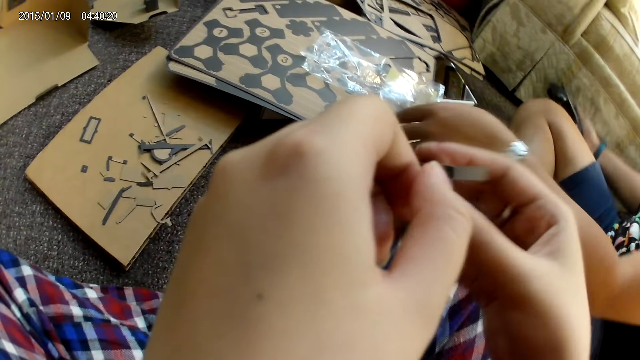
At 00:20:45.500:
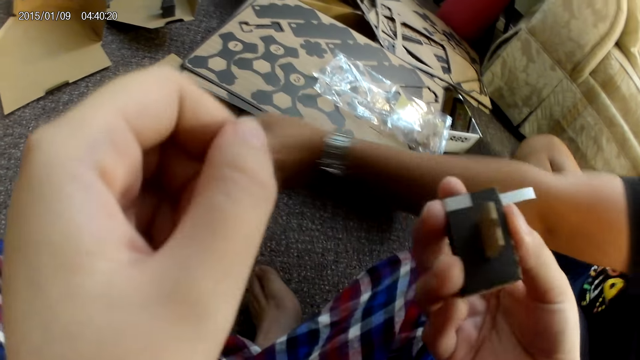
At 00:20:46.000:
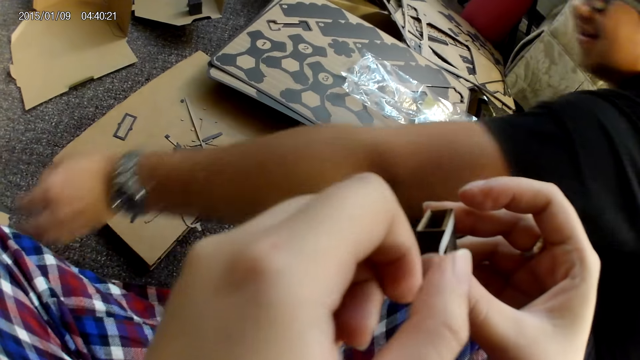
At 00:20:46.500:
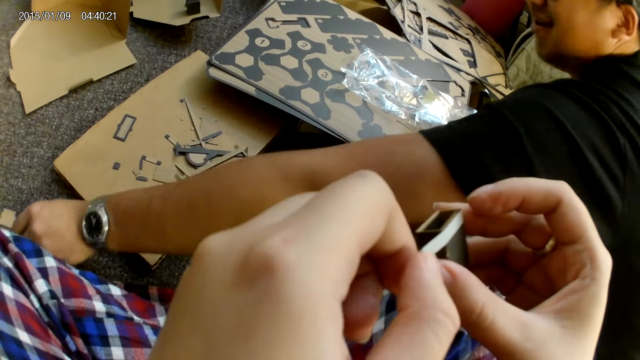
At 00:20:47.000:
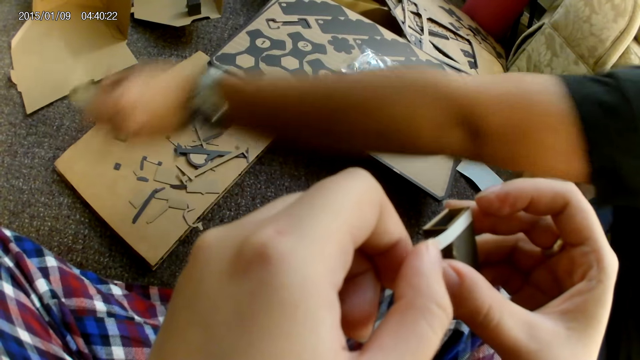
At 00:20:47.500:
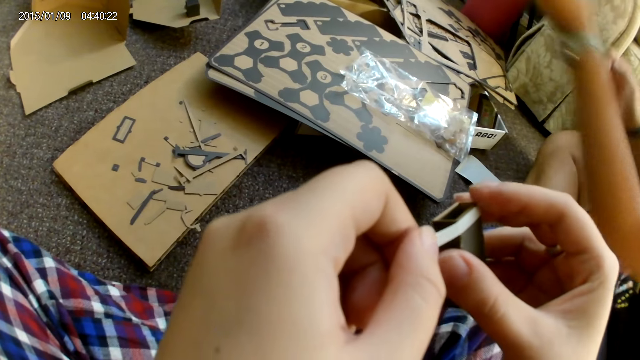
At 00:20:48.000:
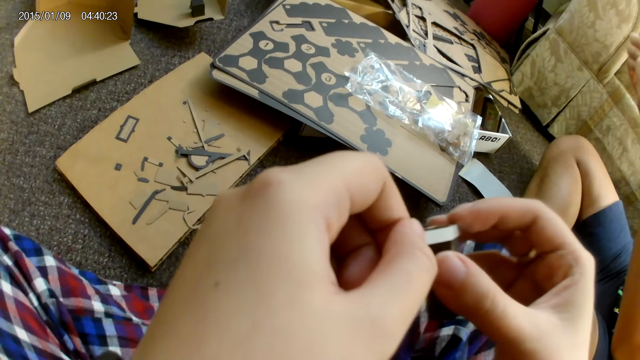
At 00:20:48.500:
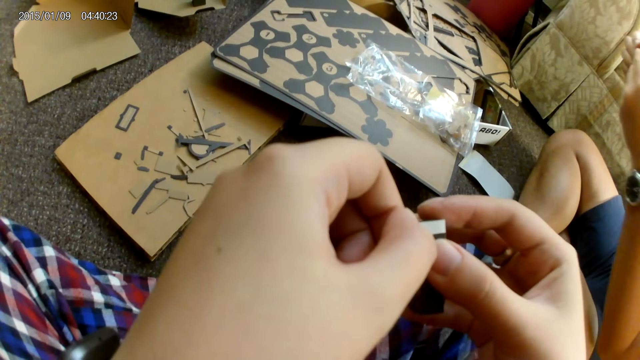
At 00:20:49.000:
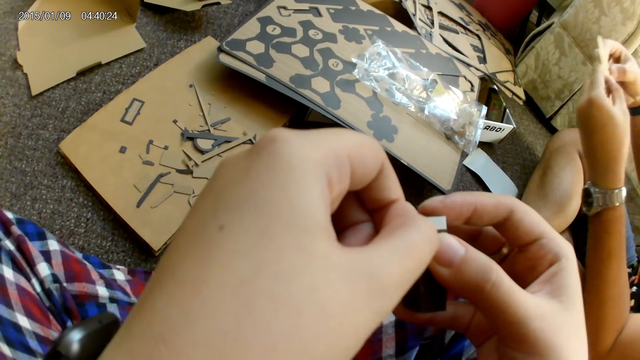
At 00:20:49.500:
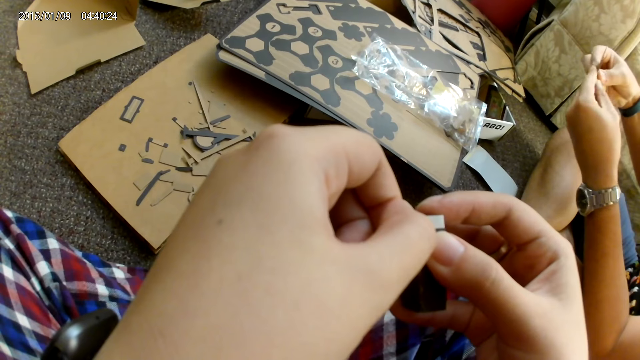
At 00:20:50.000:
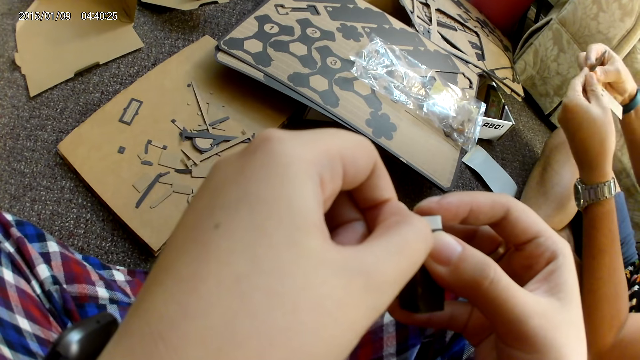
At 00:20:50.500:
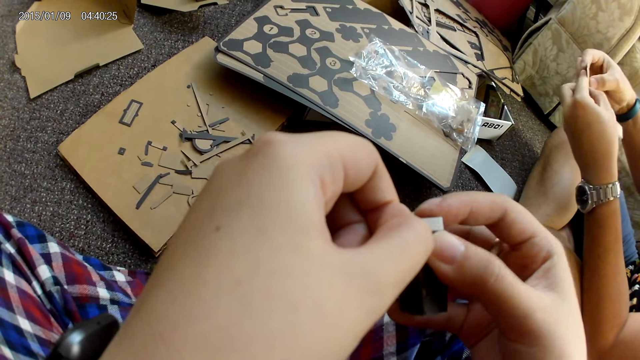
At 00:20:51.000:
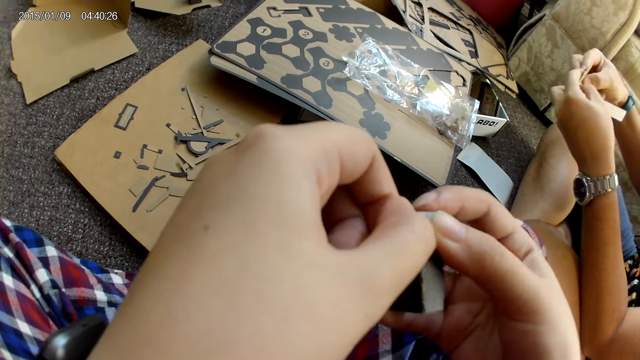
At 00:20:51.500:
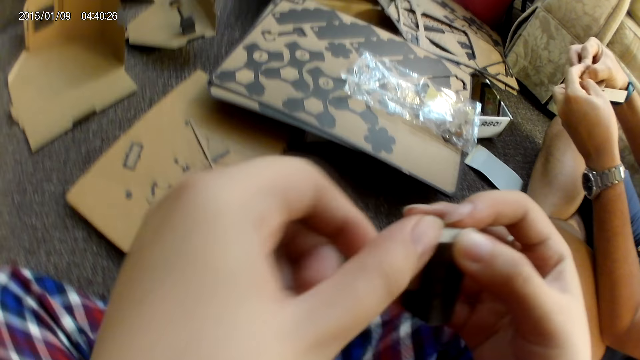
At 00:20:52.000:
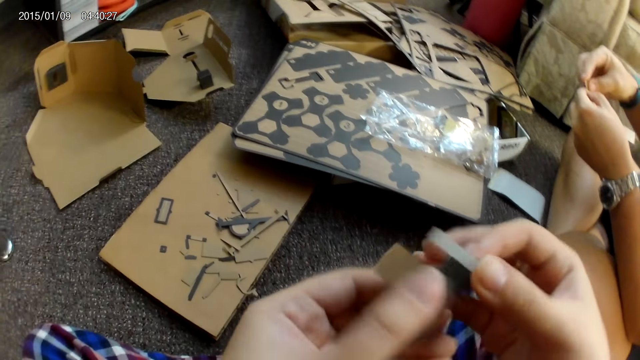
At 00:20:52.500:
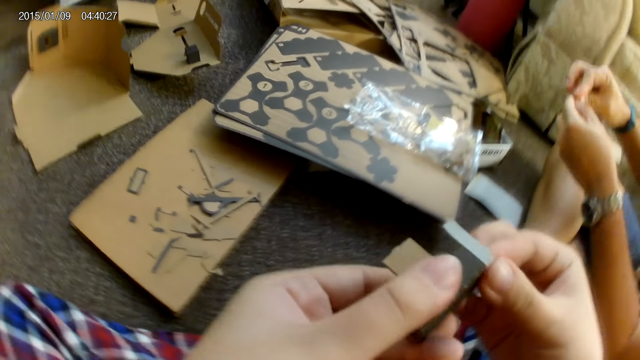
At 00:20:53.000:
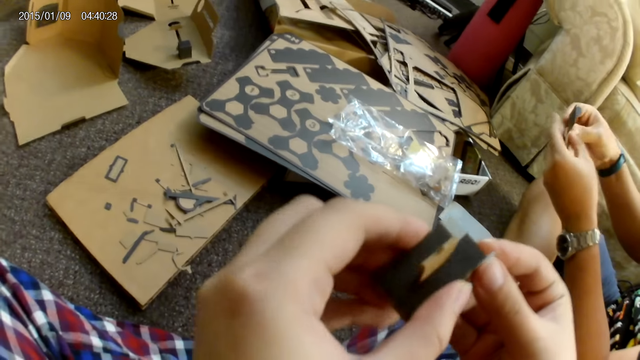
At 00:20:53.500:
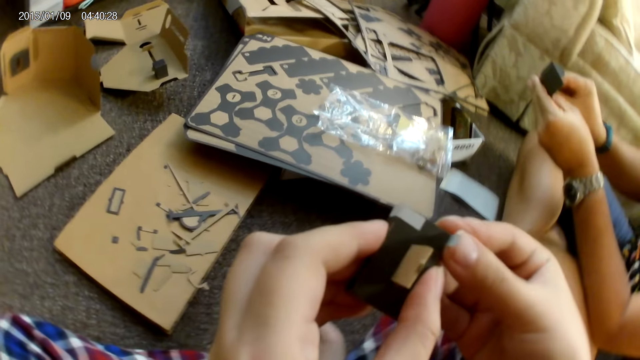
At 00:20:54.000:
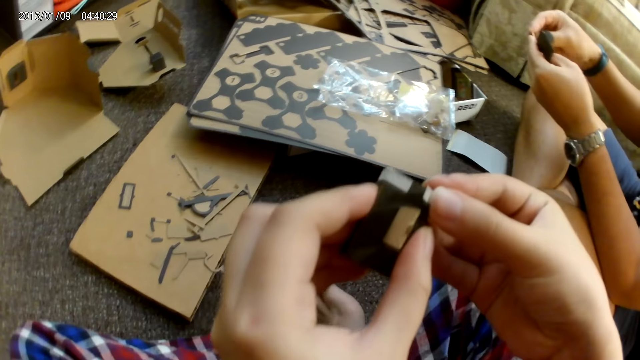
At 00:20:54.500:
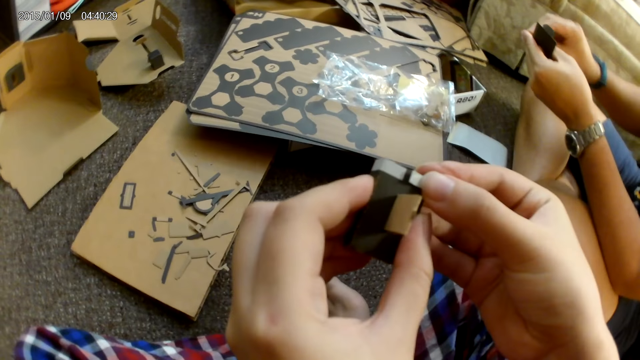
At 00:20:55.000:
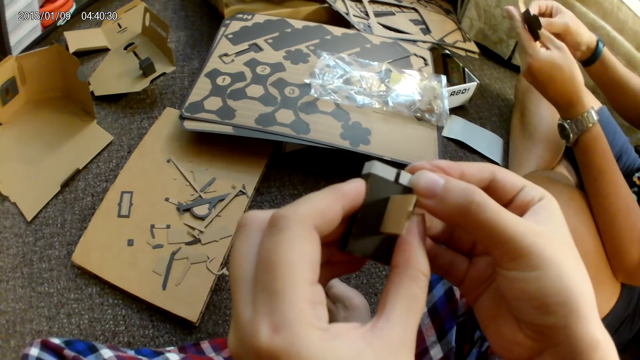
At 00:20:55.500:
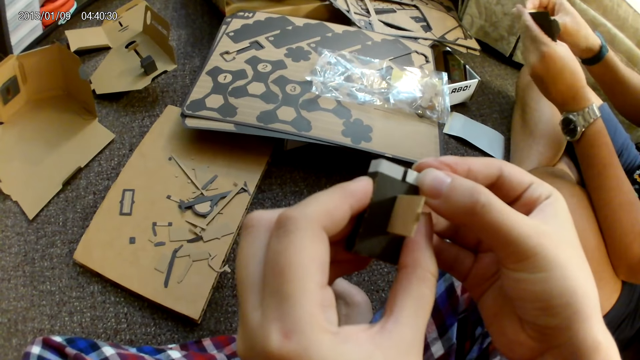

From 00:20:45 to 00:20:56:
A man picks up a cardboard from the floor with his left hand. He adjusts the cardboard with both hands.

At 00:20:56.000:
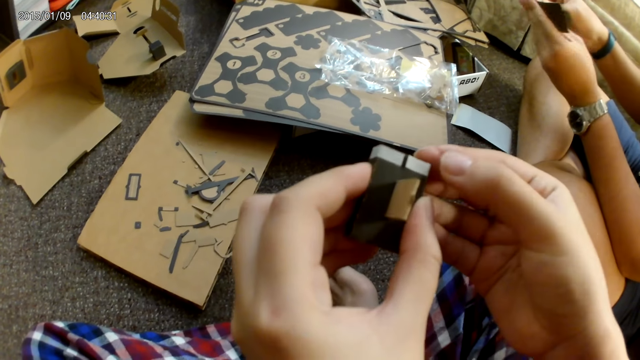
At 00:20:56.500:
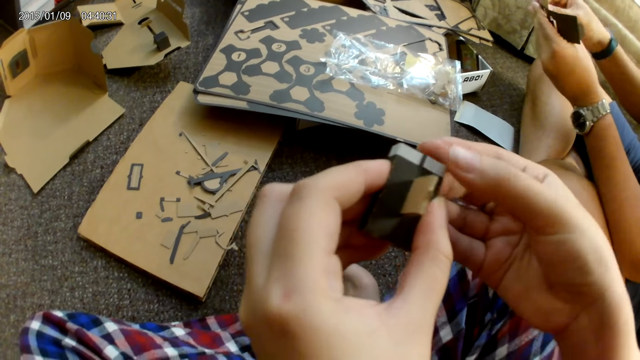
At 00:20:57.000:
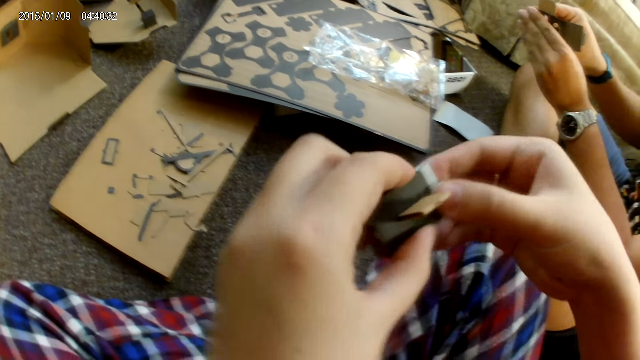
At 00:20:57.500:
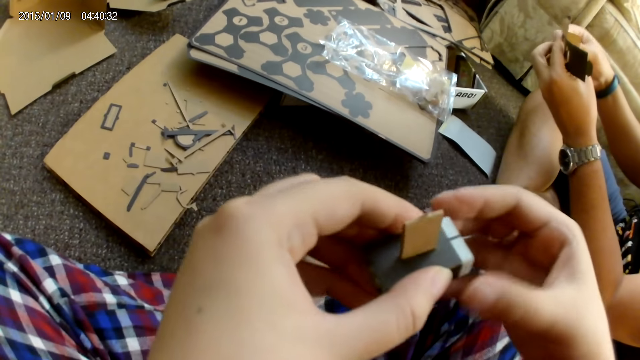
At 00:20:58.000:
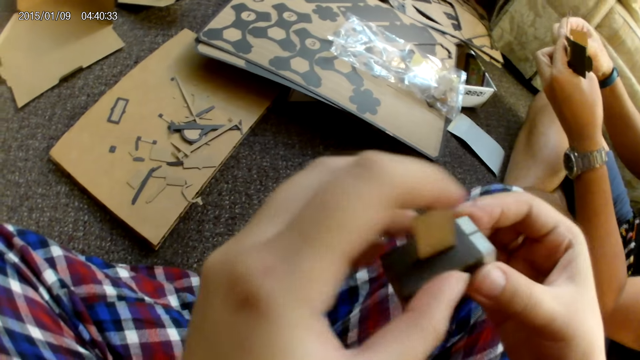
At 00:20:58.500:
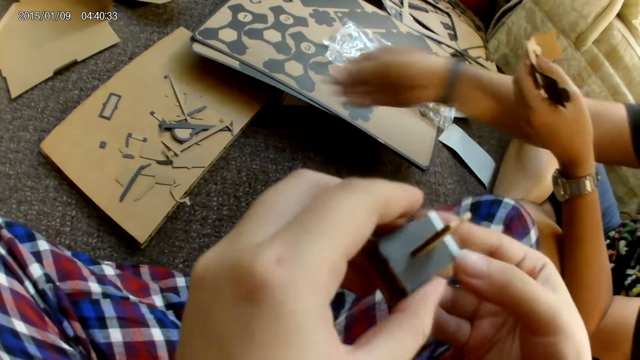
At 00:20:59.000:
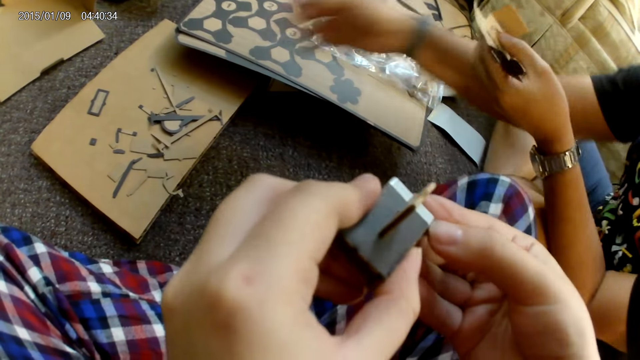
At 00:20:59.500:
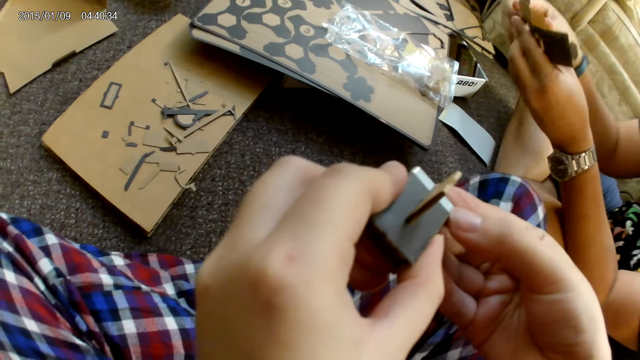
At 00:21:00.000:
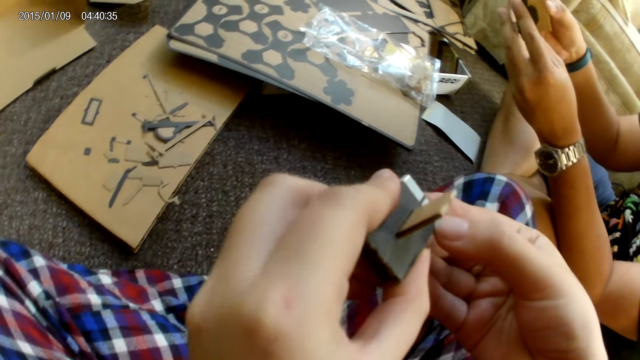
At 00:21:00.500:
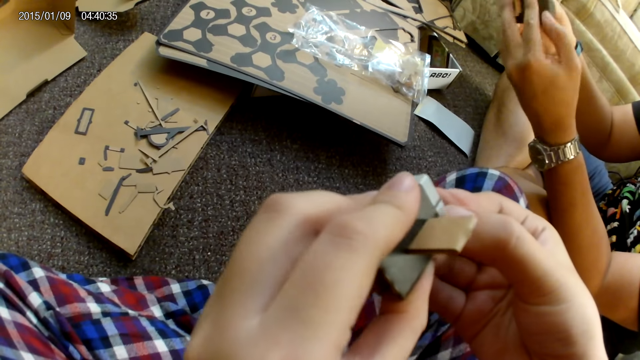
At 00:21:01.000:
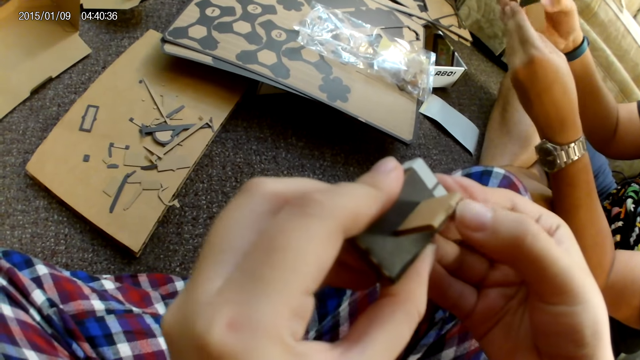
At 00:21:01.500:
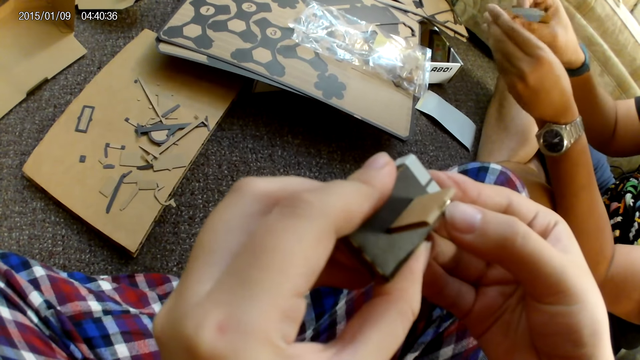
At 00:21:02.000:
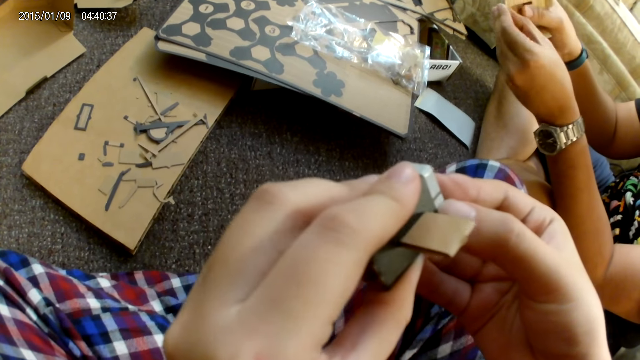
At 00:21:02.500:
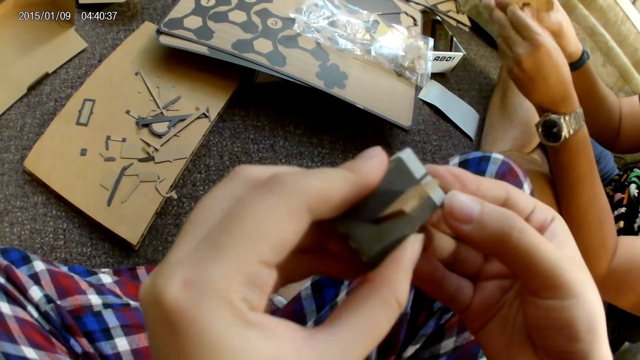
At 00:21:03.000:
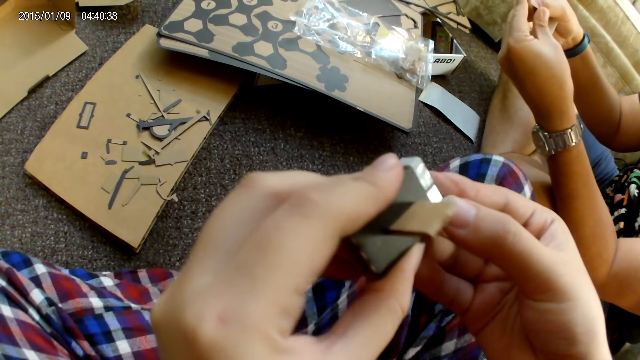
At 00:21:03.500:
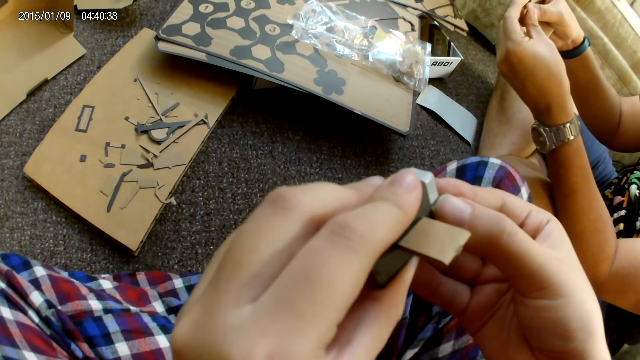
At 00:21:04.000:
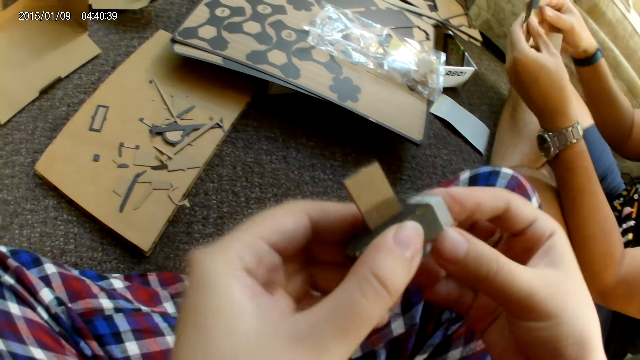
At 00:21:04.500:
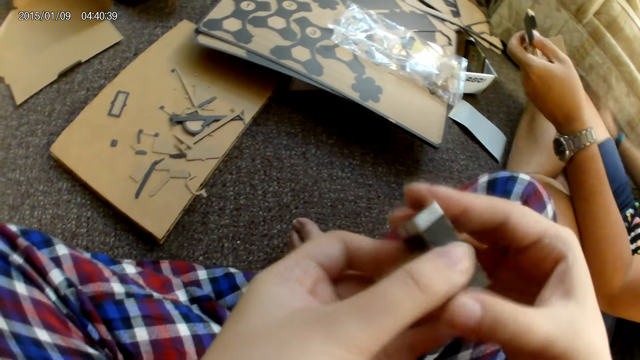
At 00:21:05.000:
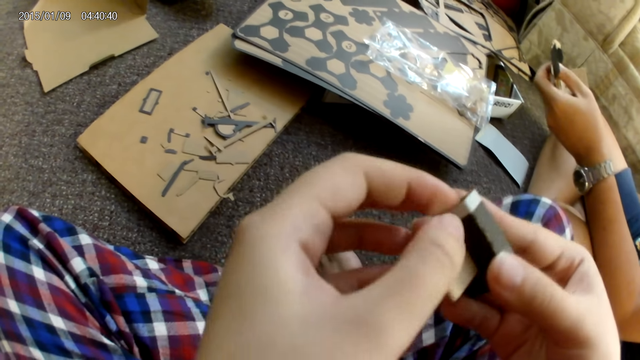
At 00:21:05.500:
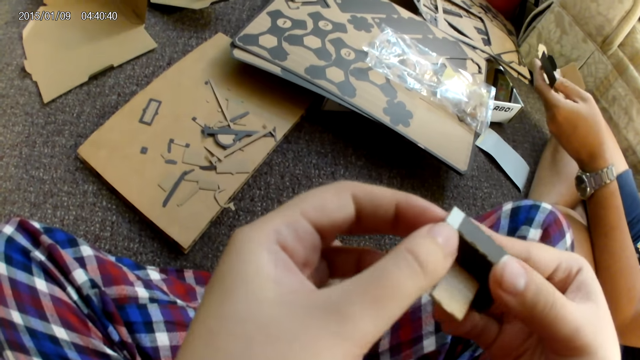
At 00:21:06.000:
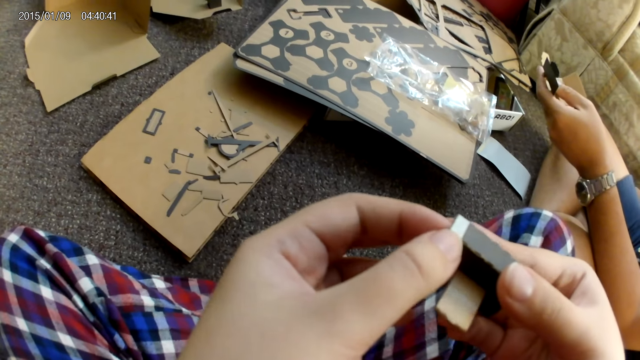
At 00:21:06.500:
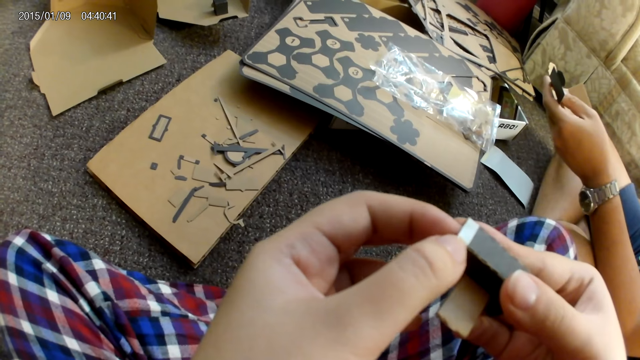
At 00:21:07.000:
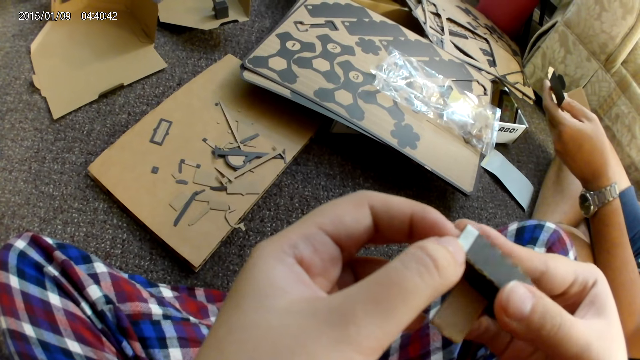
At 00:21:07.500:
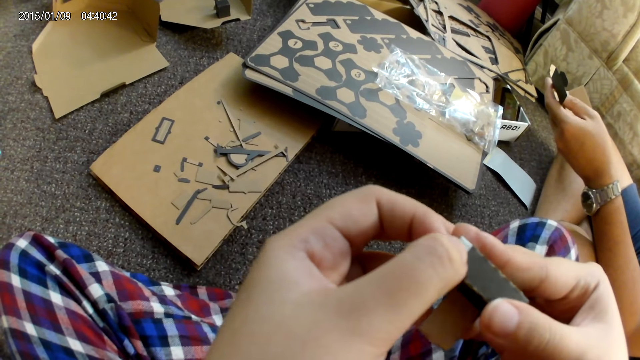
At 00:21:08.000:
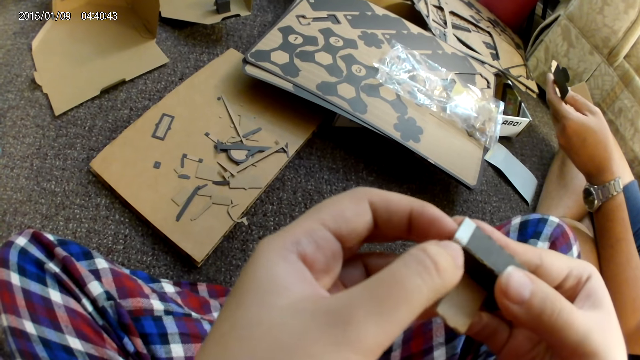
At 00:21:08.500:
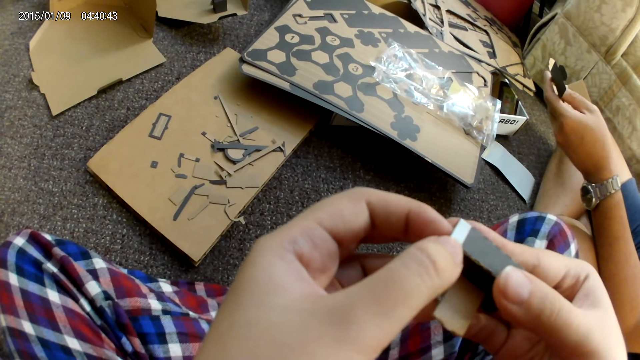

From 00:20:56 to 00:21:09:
A man drops a piece of cardboard on the cardboard with both hands. The man adjusts the cardboard with both hands. The camera wearer presses the sticker tight on the carton.
